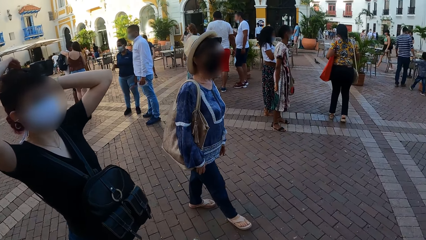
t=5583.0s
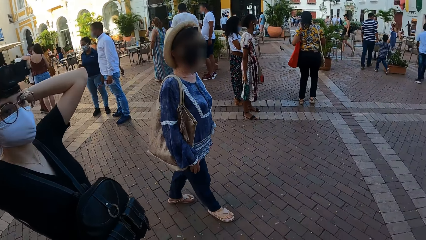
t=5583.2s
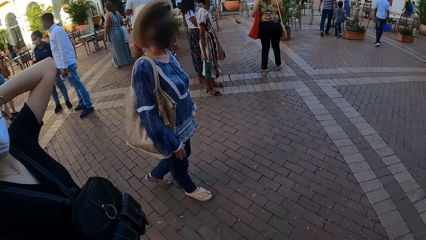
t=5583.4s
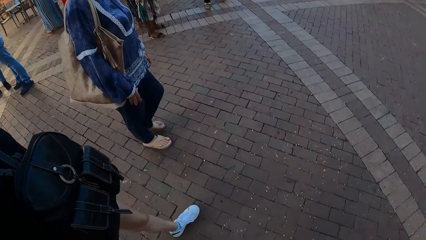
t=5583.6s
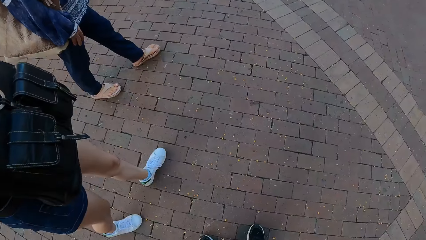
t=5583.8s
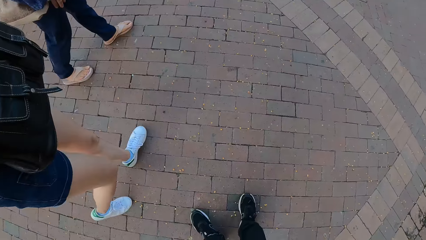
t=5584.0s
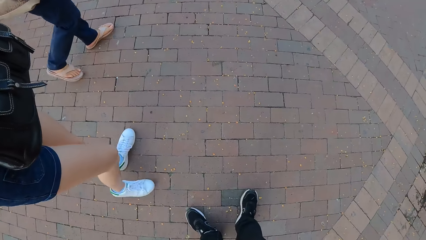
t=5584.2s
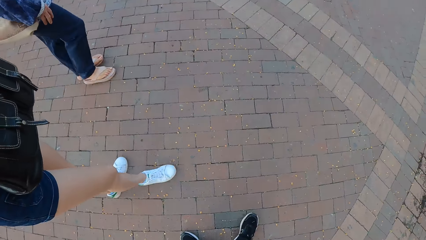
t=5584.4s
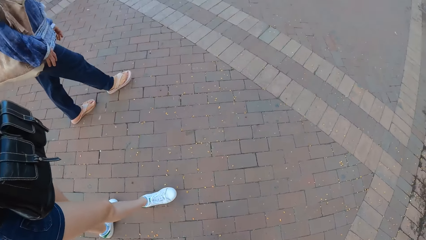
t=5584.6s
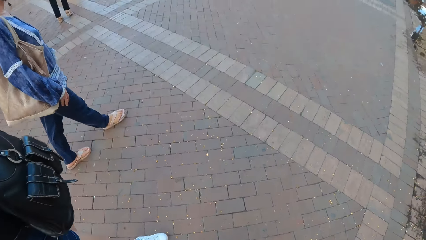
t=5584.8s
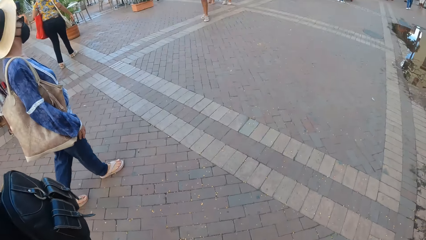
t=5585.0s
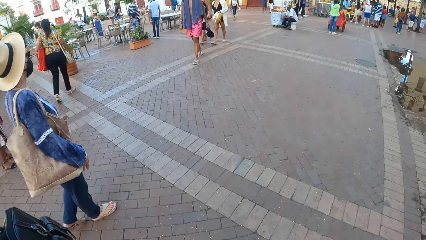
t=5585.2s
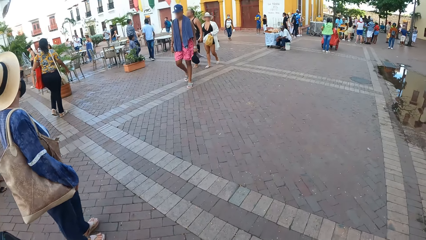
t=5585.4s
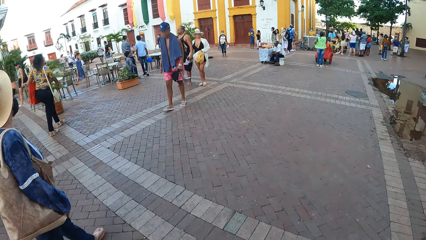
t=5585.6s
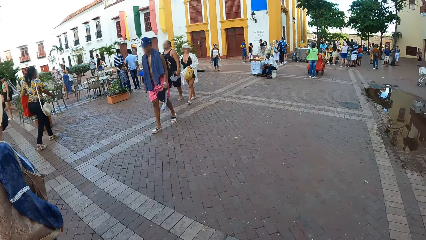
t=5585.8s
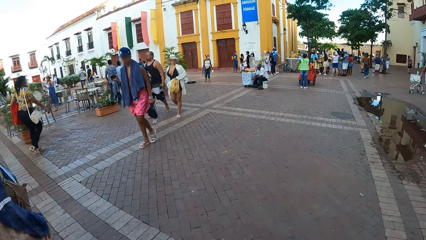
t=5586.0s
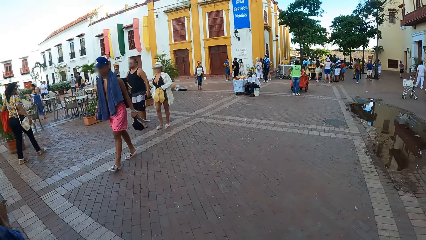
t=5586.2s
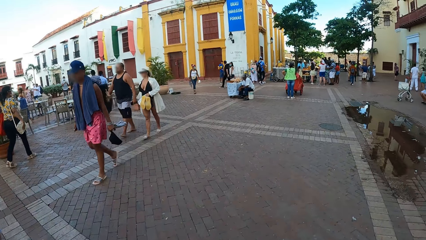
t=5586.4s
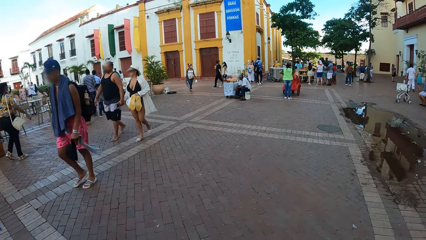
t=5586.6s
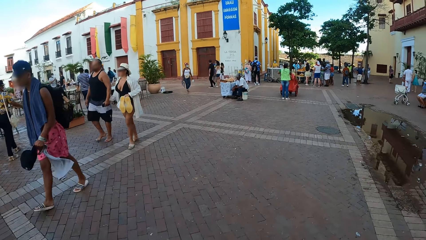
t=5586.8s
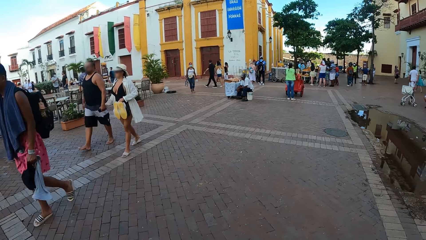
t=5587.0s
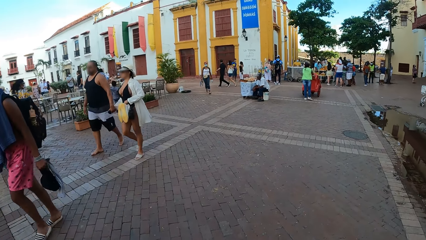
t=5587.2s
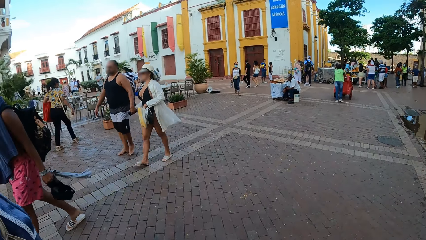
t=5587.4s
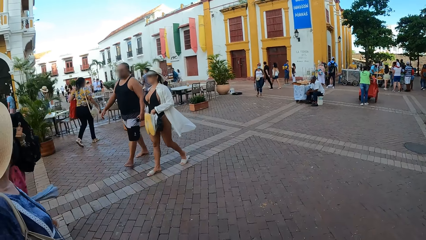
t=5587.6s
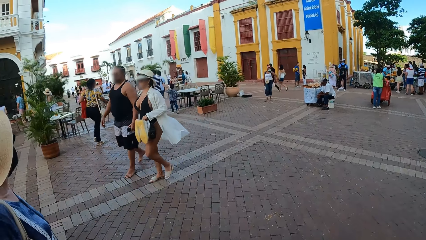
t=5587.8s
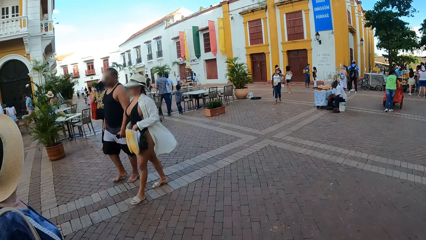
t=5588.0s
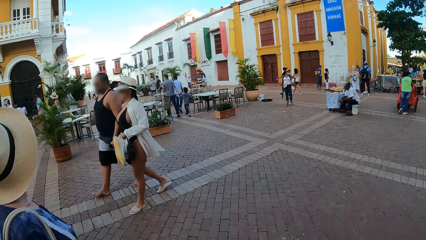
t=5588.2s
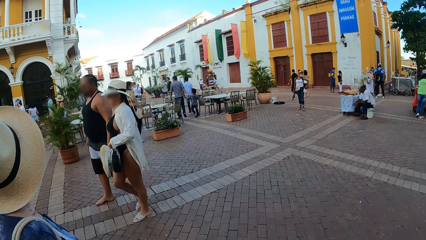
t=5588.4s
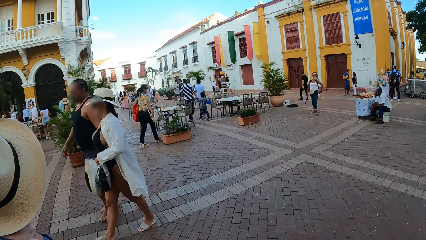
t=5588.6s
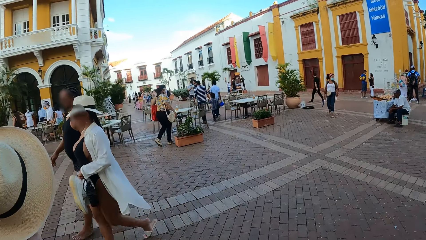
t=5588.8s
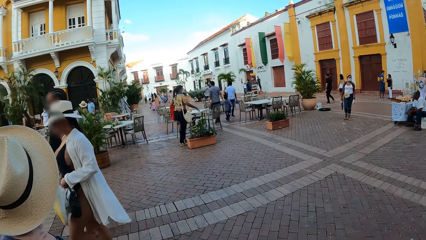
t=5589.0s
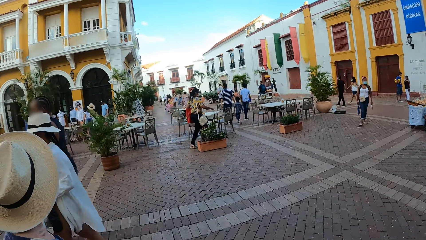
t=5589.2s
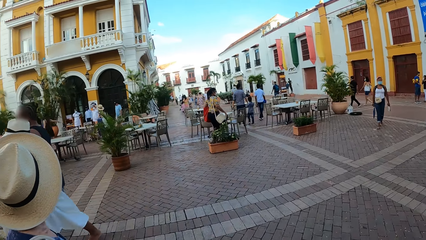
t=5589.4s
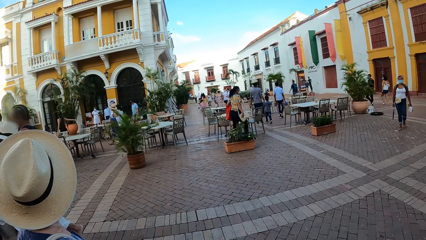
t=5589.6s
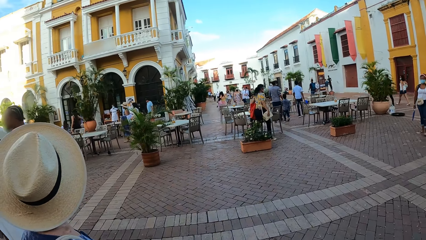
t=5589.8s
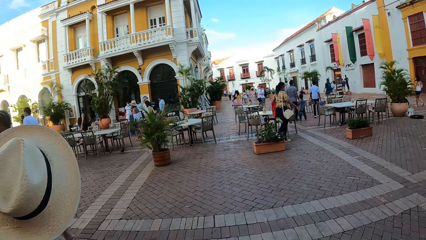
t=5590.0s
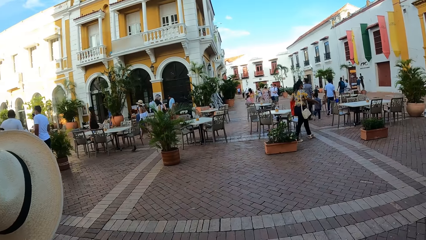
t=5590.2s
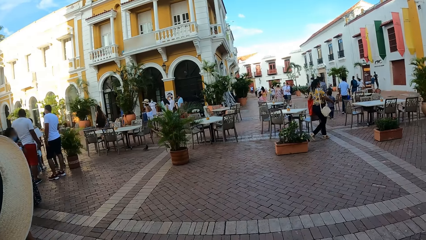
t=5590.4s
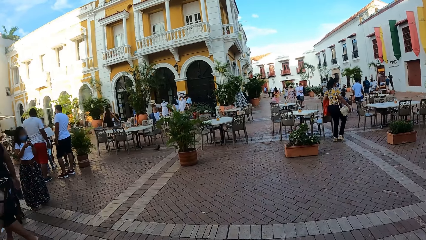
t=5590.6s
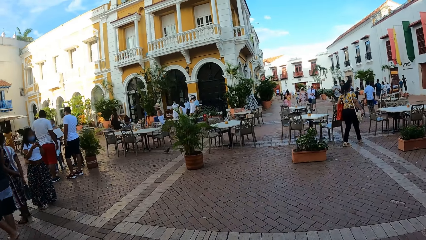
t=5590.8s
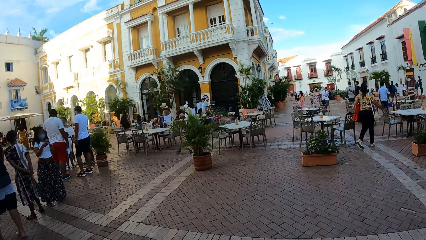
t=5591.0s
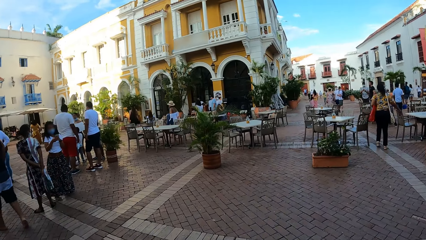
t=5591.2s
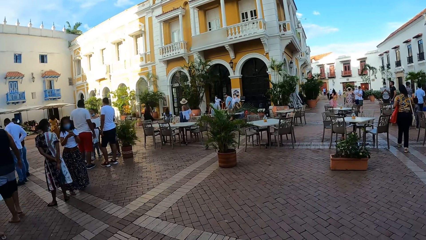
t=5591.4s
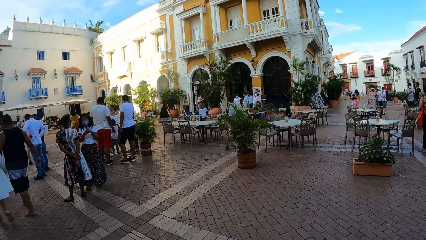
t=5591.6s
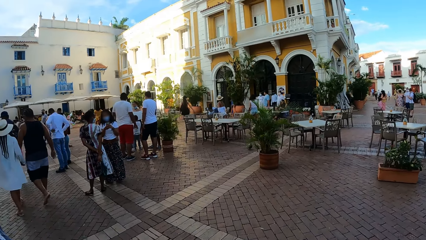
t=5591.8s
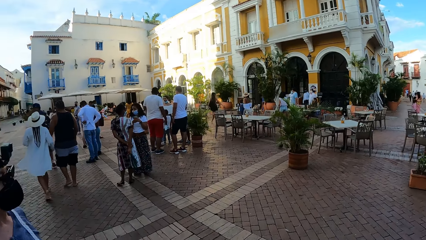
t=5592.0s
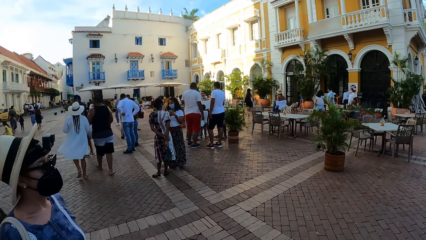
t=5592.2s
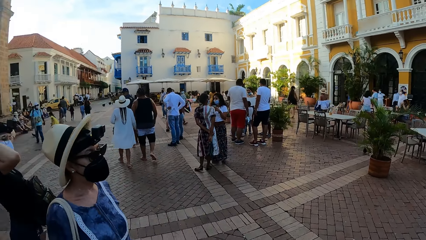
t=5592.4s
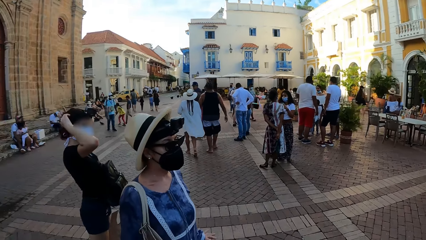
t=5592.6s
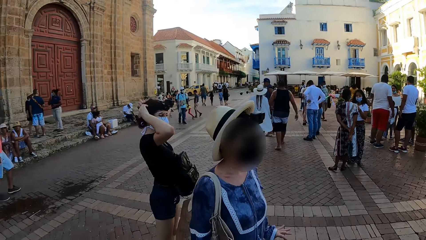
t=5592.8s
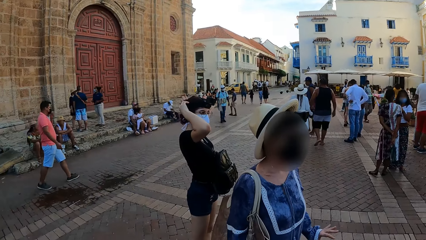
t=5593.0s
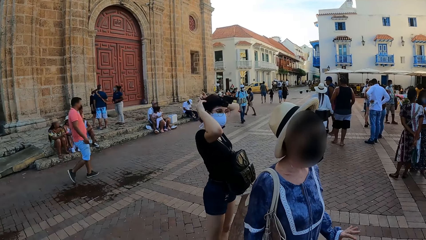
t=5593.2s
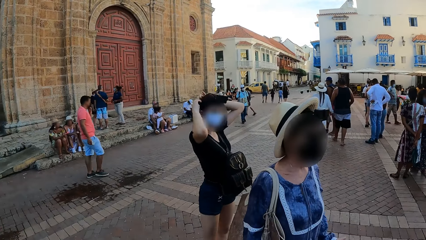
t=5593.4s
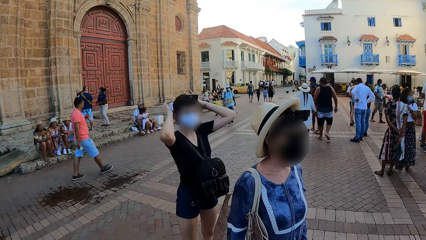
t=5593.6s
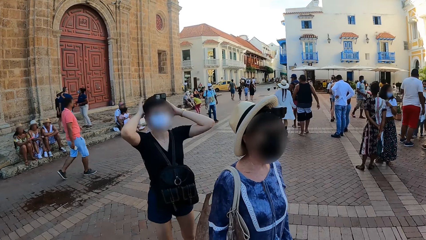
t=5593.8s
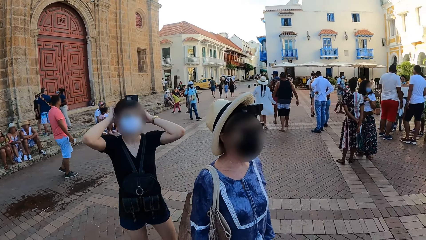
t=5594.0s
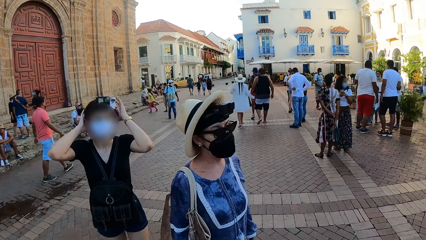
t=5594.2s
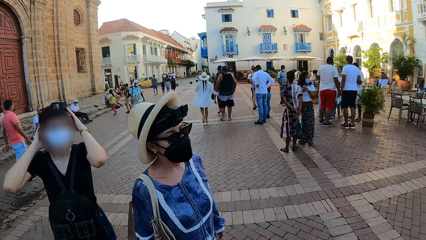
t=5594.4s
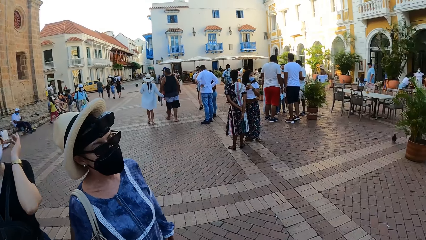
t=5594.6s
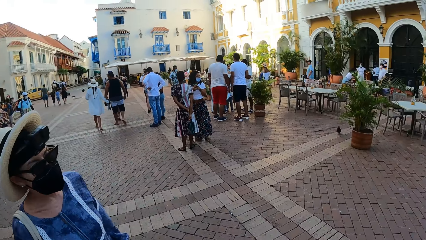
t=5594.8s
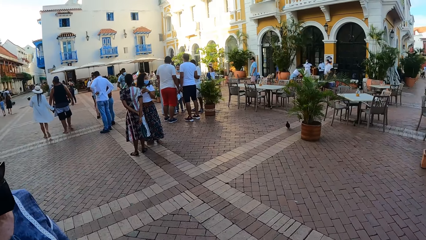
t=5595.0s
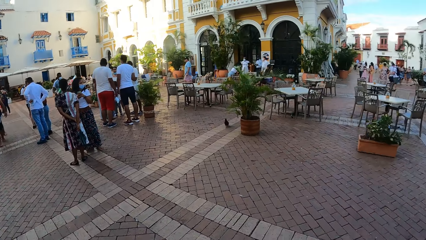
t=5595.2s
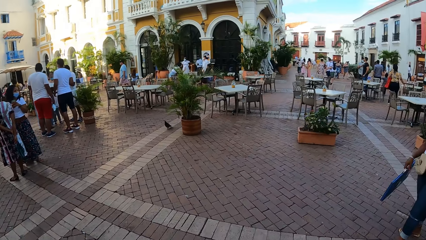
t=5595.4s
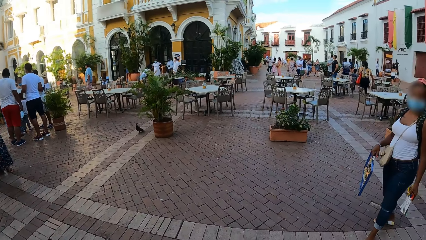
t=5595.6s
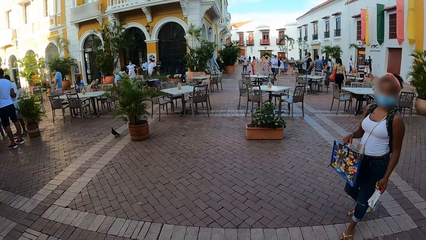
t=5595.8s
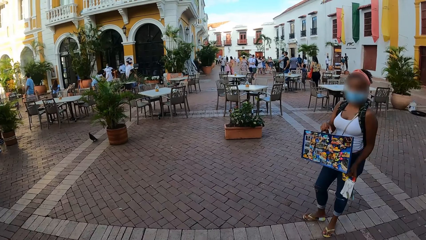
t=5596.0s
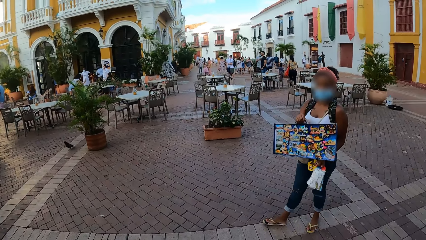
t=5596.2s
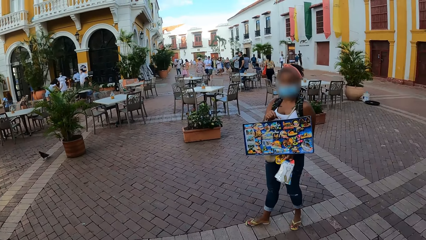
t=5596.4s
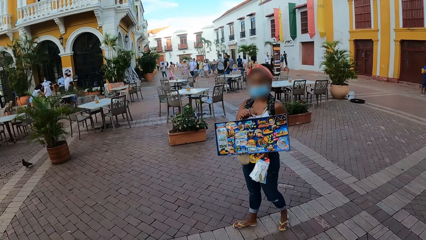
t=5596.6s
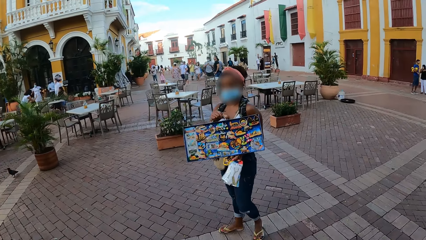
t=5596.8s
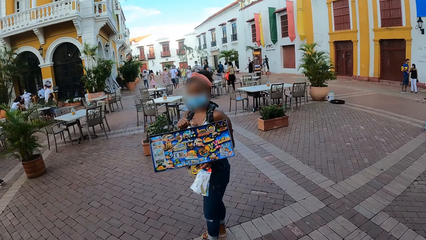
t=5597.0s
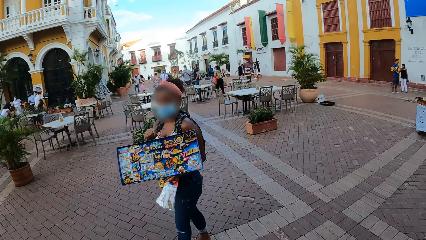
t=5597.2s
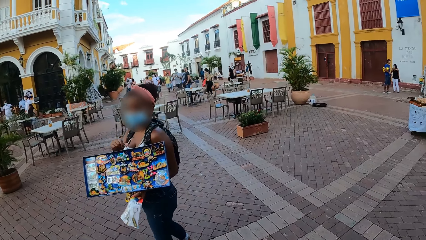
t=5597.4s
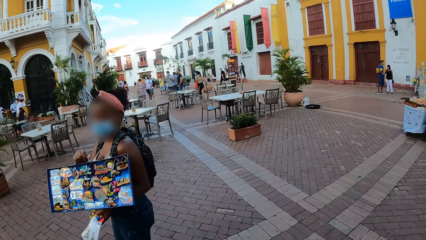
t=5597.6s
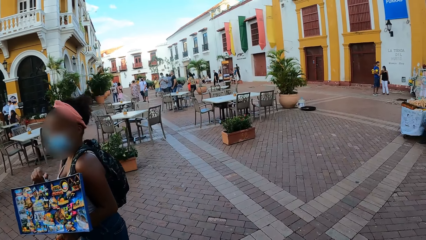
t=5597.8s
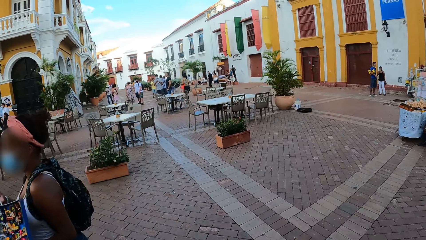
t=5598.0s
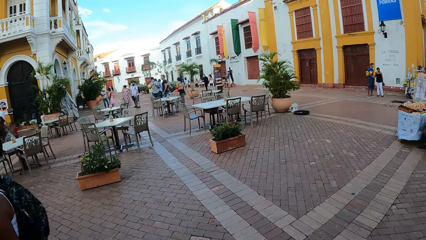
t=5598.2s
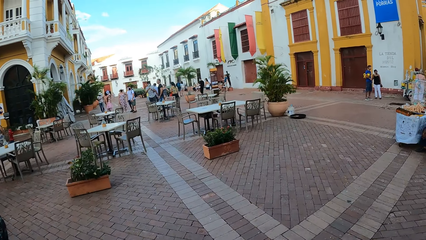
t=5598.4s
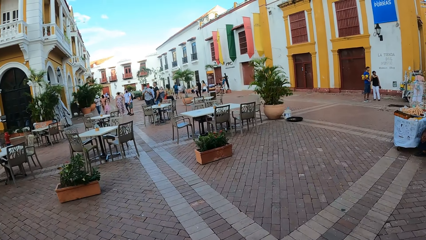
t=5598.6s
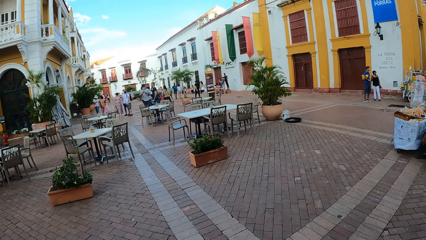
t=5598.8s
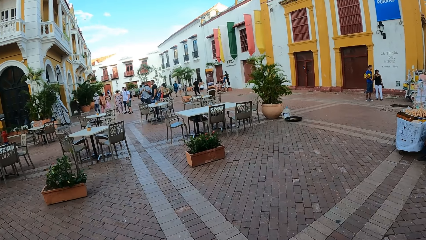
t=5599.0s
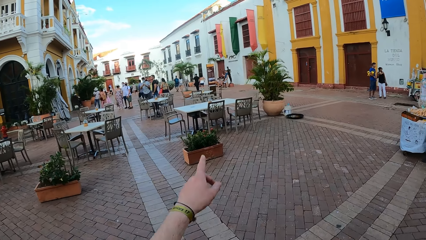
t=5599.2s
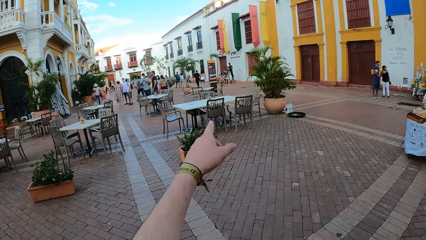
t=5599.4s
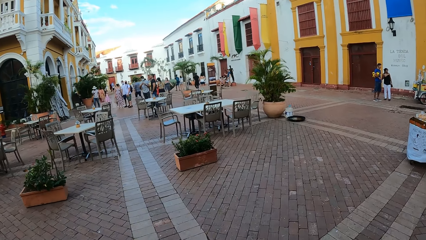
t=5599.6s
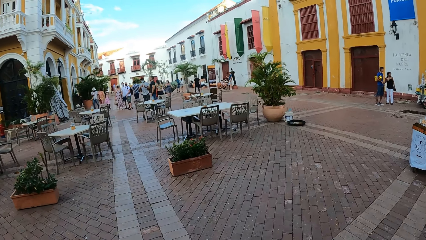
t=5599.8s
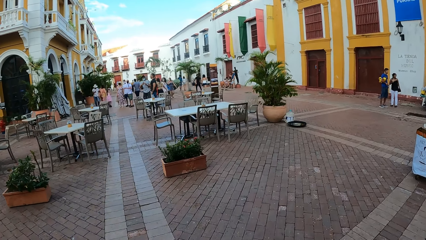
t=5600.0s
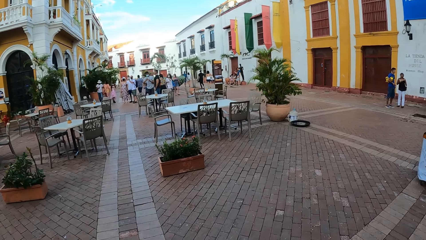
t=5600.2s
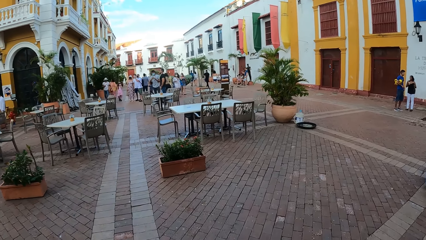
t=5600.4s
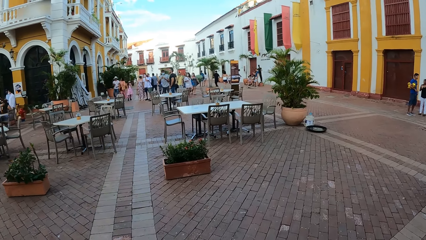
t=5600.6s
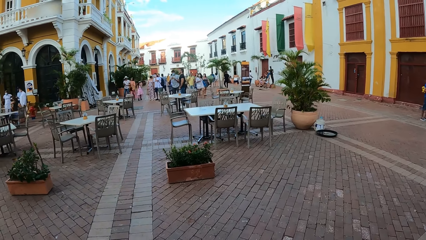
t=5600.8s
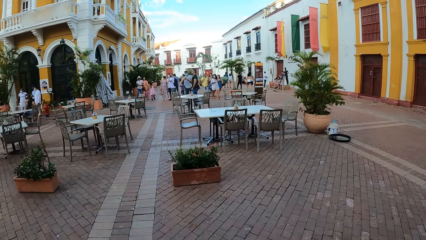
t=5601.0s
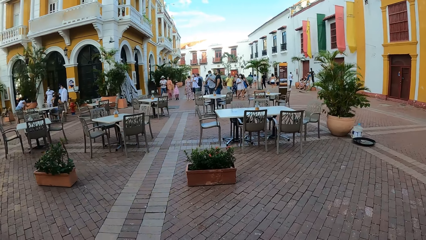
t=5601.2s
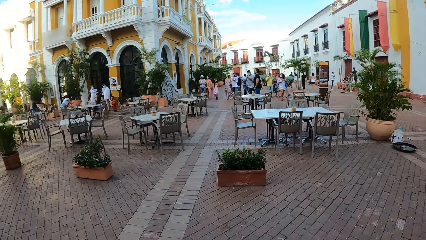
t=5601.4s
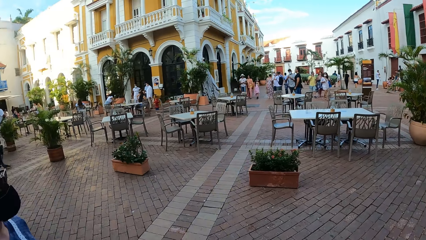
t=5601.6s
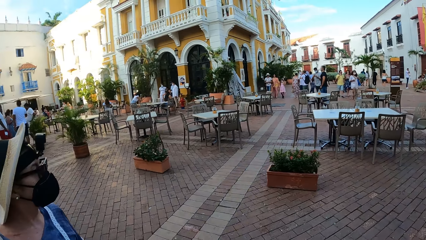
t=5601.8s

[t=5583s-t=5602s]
The woman adjusts her hair with her hands. A person makes the camera. The camera wearer walks around. They look around. Another woman interacts with the camera wearer. The camera wearer walks around.
